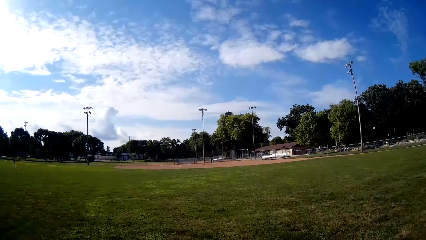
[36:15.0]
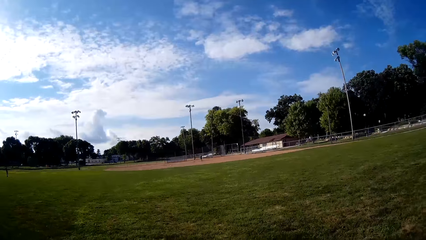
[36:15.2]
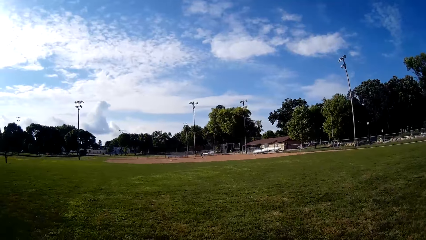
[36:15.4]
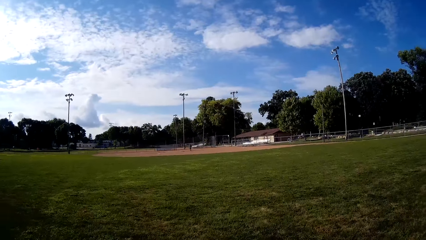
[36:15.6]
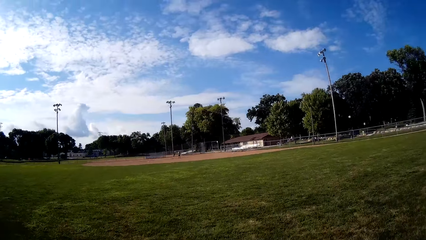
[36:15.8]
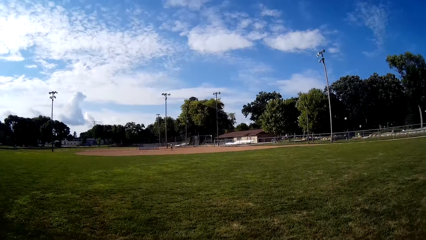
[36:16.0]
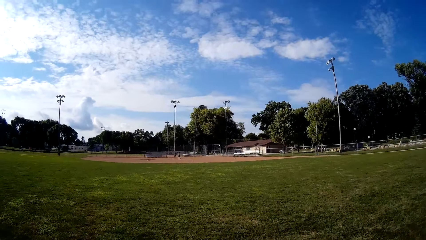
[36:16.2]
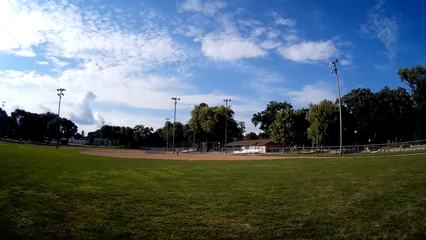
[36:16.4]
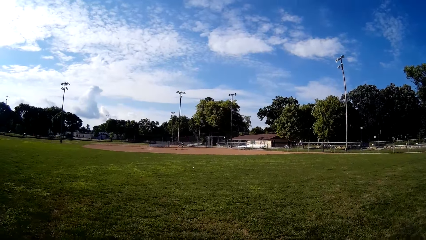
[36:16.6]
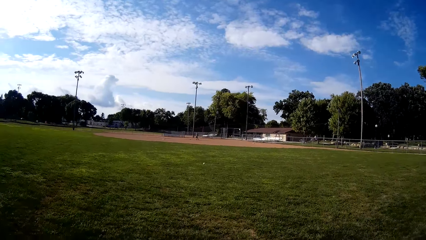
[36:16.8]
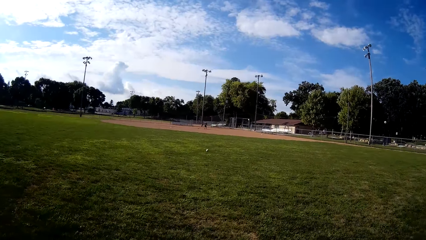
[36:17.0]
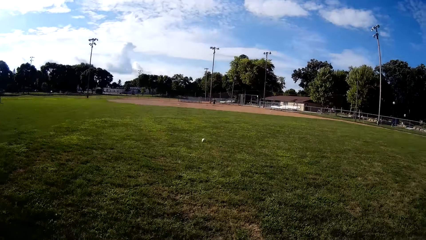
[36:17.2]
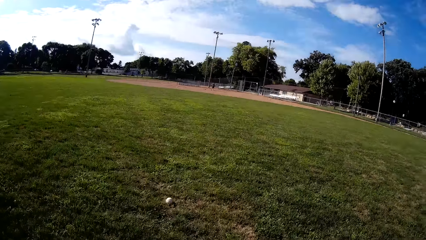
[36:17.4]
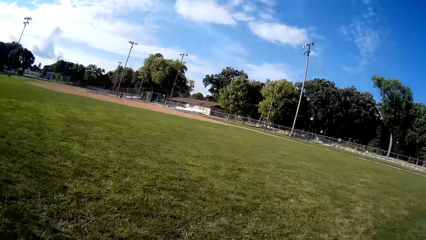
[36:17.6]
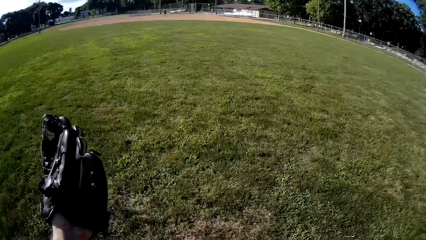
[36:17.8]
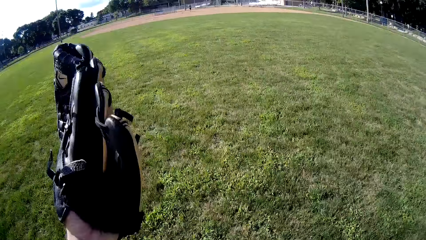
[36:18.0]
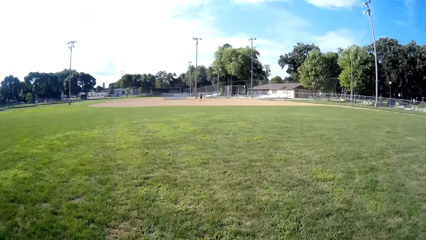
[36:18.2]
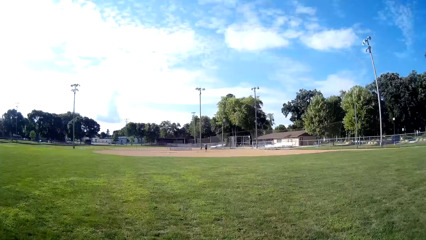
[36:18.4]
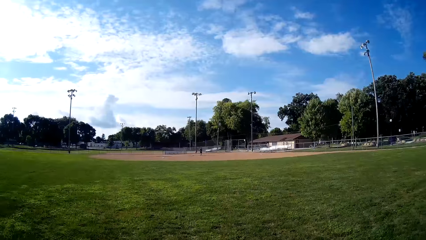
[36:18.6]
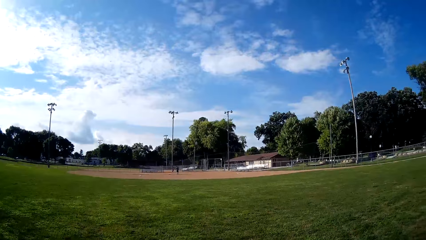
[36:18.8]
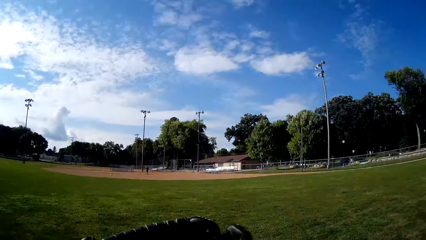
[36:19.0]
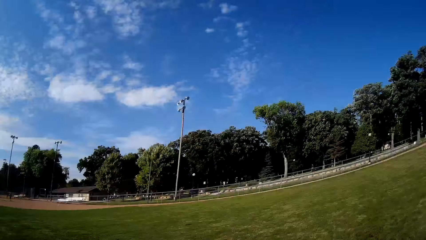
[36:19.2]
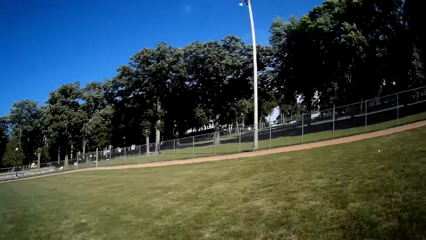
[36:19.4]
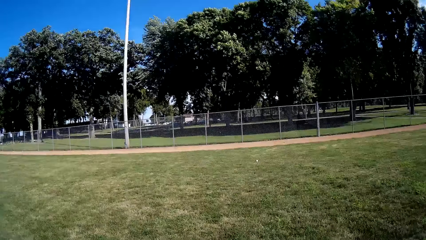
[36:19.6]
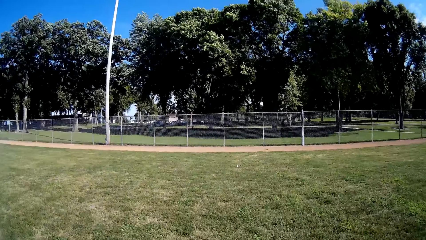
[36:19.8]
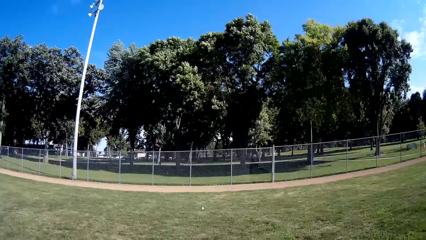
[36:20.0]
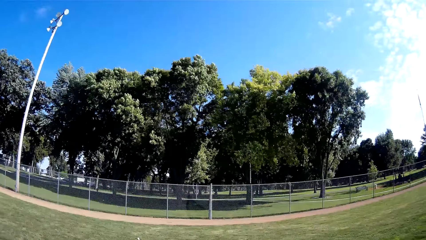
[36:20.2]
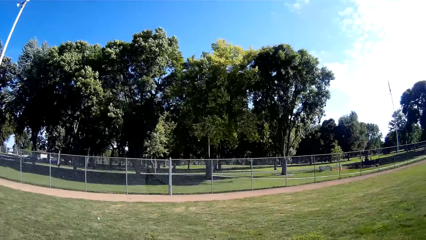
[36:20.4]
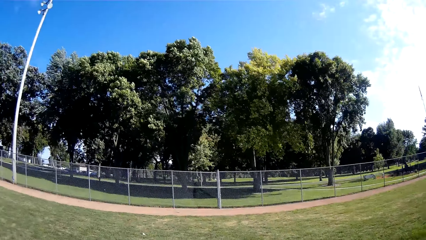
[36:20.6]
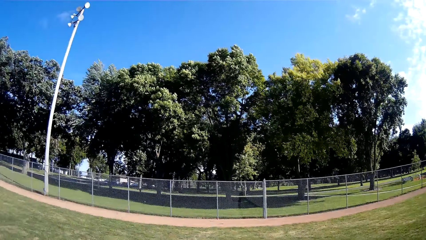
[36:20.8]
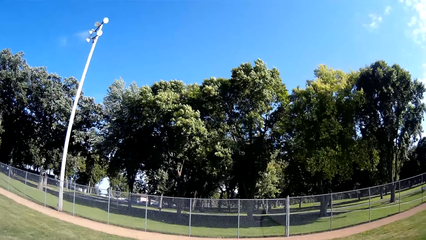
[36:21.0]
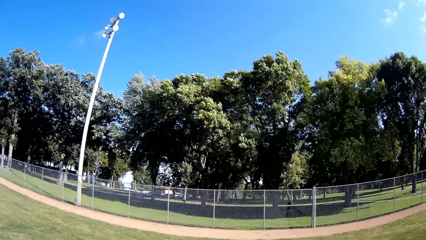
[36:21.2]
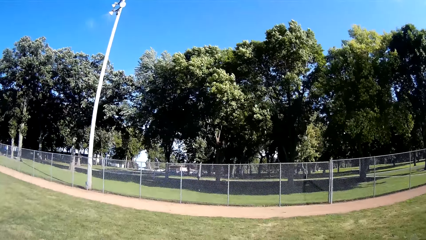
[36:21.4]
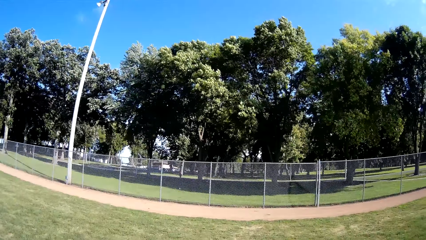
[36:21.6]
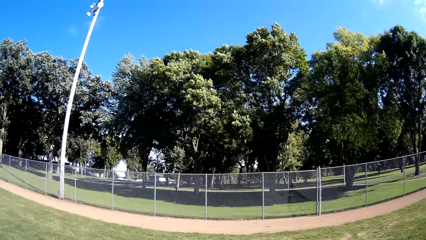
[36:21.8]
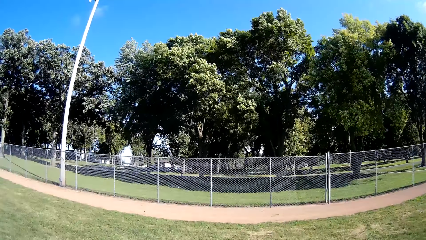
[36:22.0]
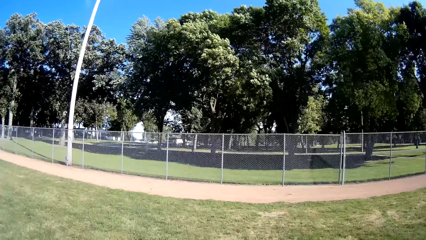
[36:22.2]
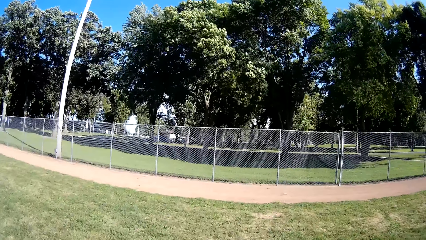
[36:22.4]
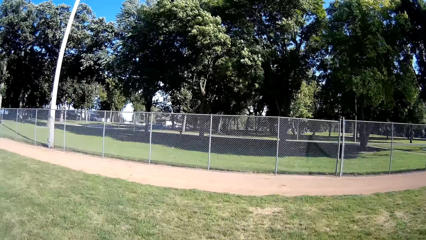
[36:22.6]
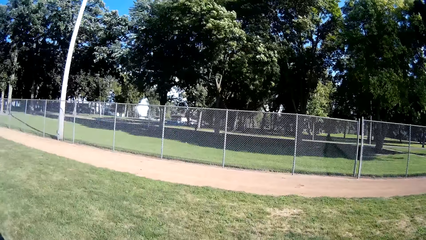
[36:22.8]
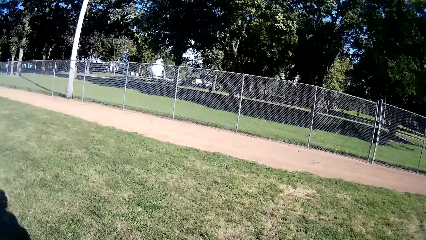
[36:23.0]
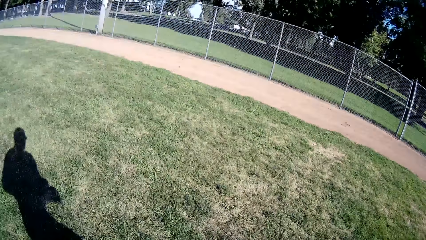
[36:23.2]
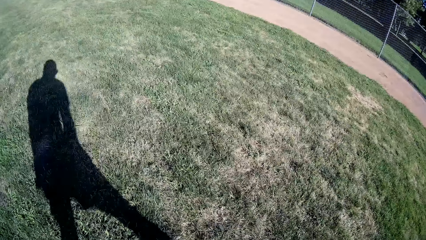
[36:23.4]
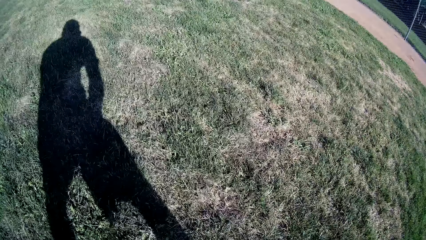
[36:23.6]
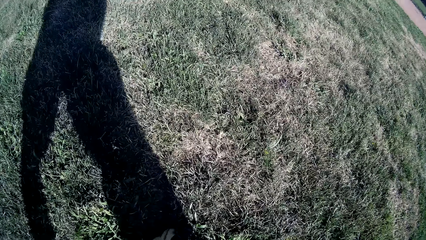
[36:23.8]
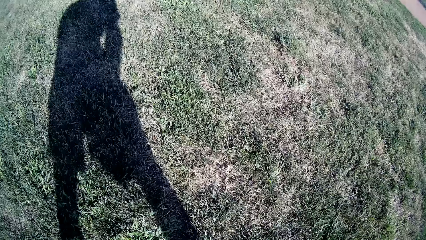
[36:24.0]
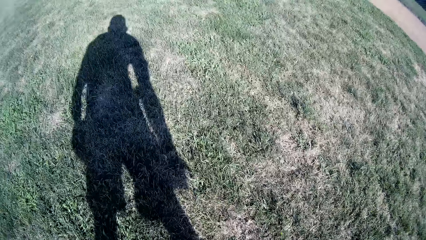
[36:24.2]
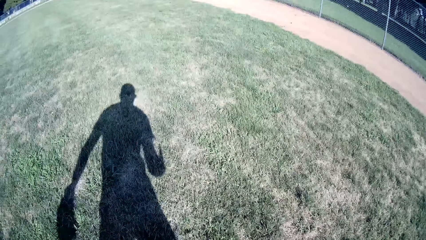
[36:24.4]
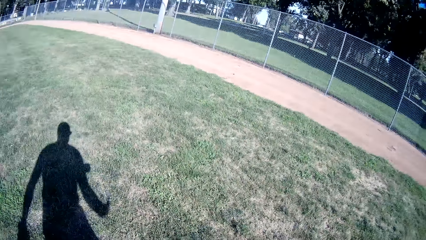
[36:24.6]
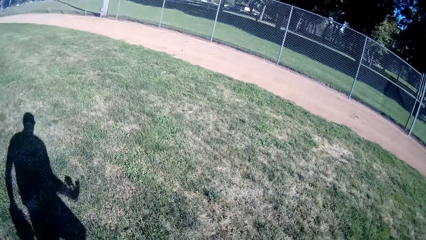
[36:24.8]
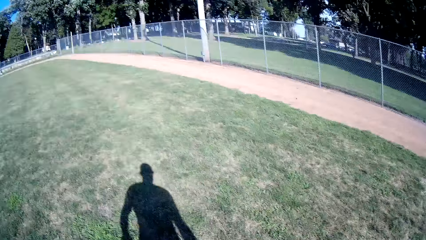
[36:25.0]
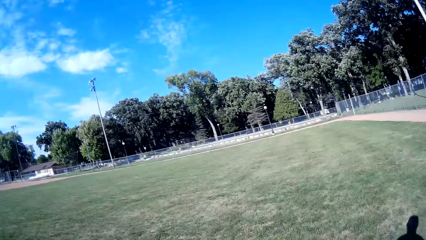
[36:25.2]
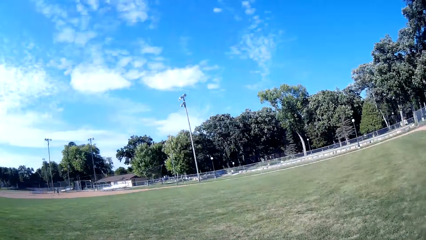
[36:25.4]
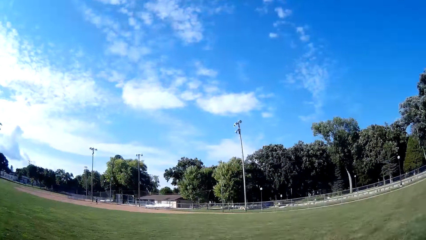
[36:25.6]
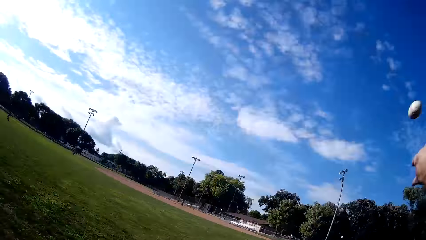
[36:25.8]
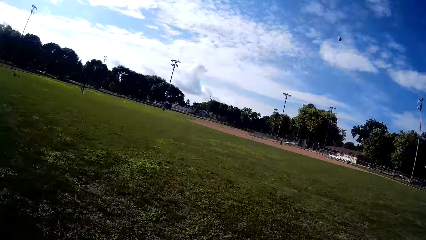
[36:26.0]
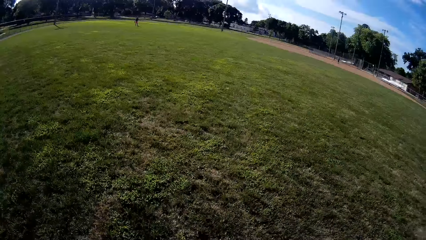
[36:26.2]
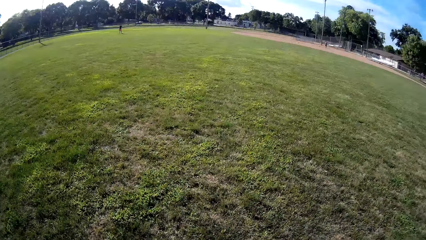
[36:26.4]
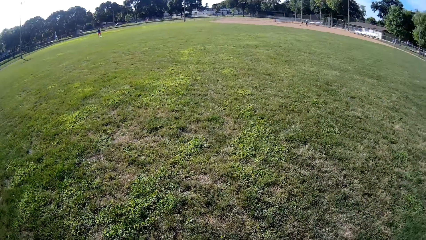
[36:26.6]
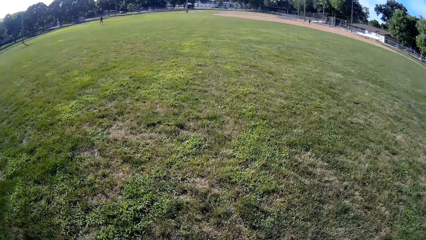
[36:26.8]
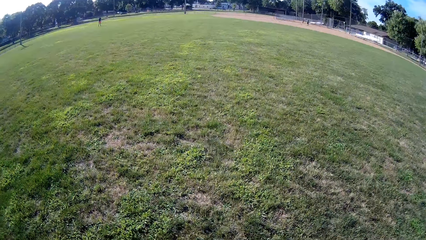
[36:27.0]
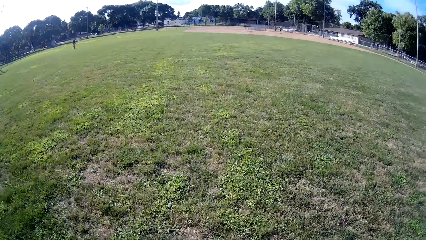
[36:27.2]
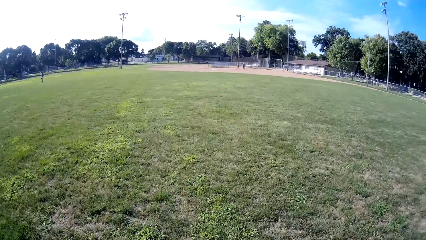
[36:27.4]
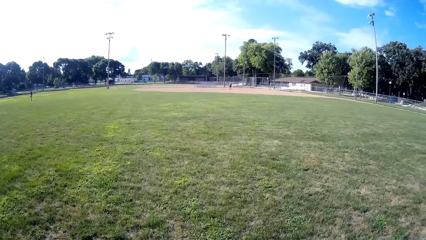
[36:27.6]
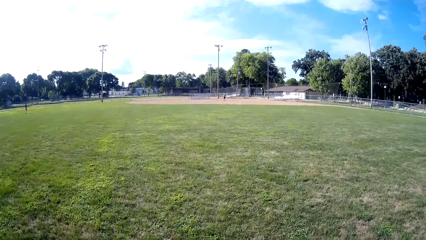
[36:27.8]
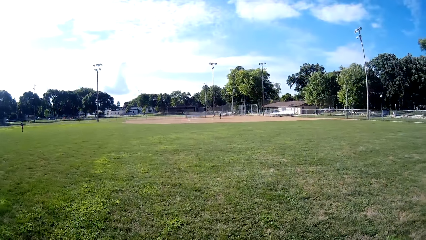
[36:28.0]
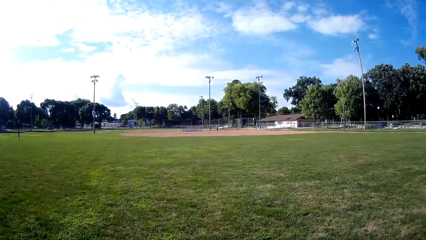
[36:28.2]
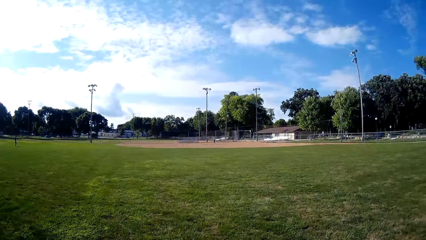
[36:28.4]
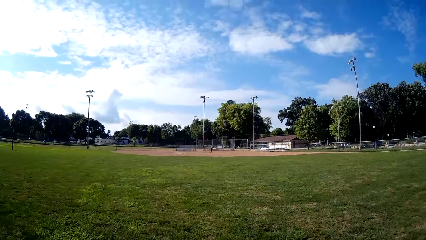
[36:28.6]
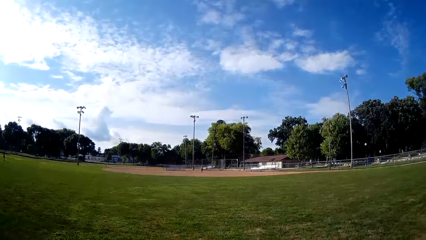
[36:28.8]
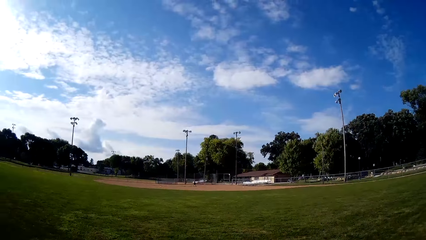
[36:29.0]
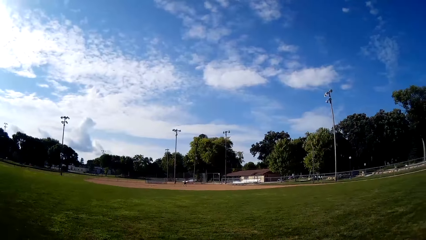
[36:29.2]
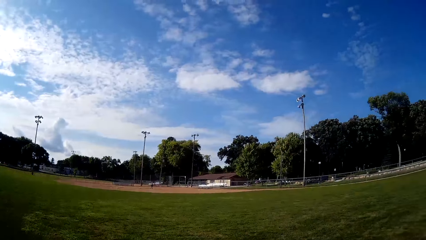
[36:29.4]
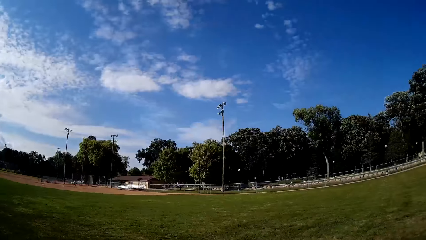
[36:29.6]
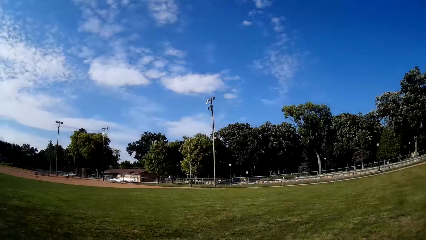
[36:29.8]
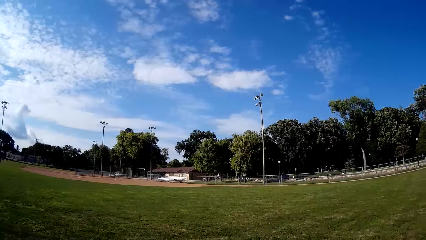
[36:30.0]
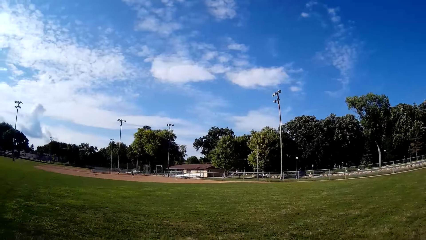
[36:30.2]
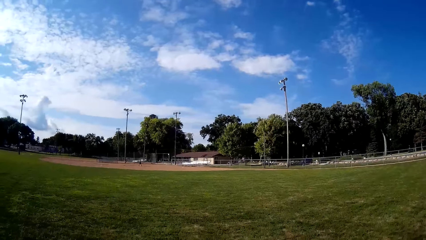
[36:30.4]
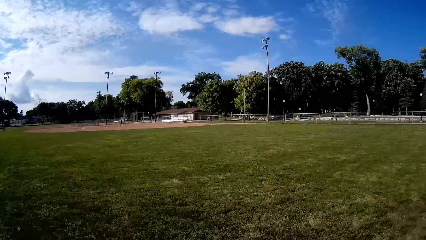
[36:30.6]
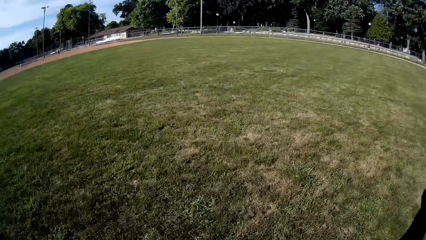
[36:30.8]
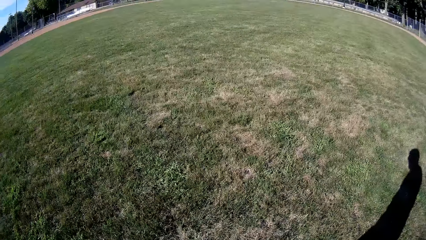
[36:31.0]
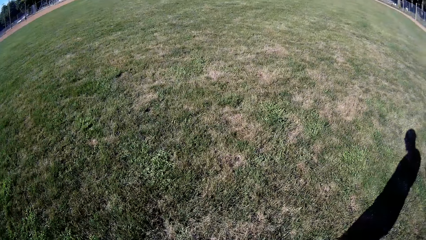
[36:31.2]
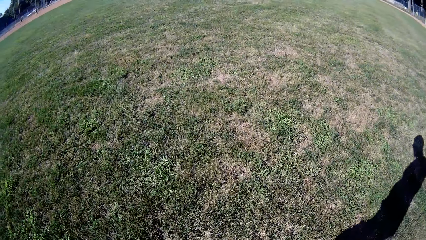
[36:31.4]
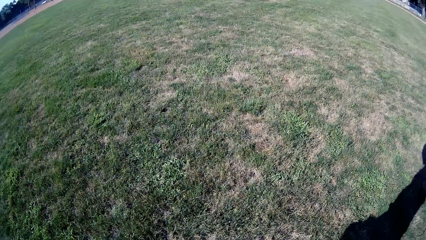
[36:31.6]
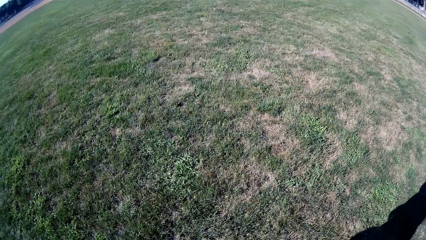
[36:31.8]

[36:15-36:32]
The camera wearer walks towards the cricket ball. They turn around. They walk towards the cricket ball. They pick up the ball. They turn around. They look around.
